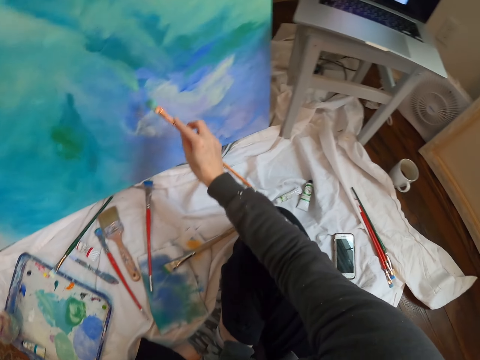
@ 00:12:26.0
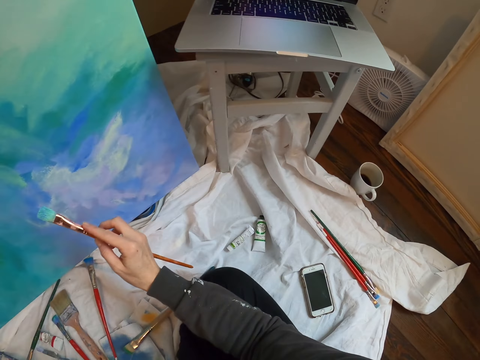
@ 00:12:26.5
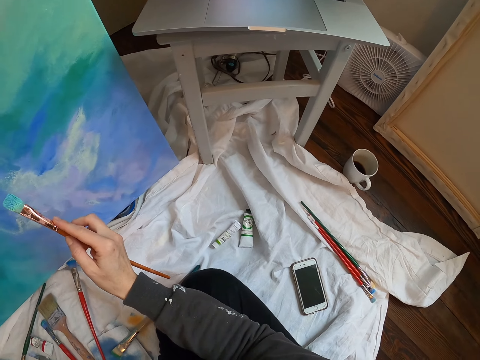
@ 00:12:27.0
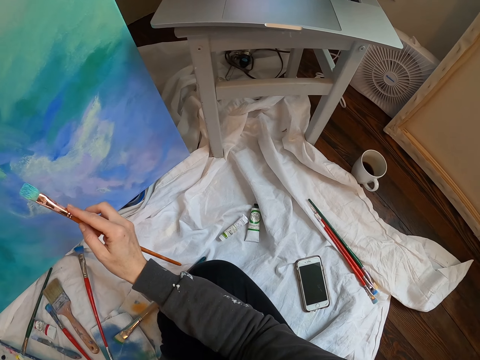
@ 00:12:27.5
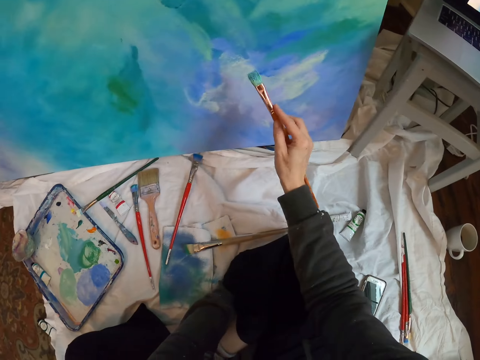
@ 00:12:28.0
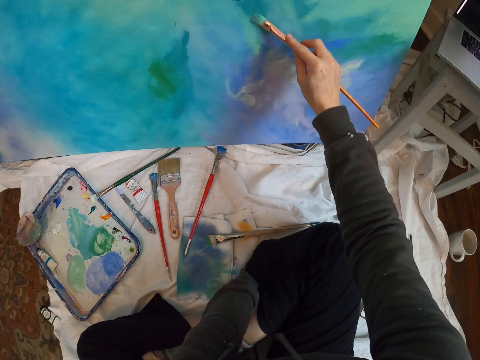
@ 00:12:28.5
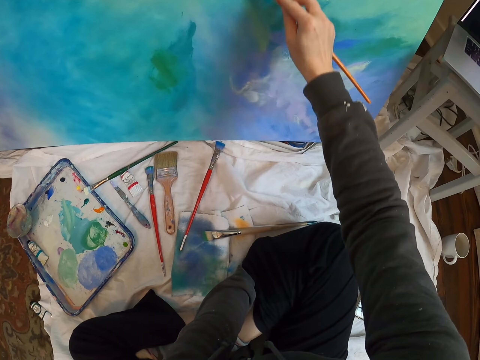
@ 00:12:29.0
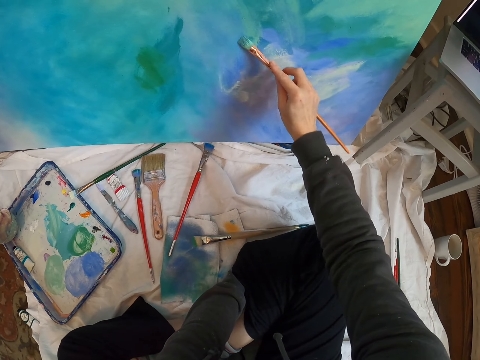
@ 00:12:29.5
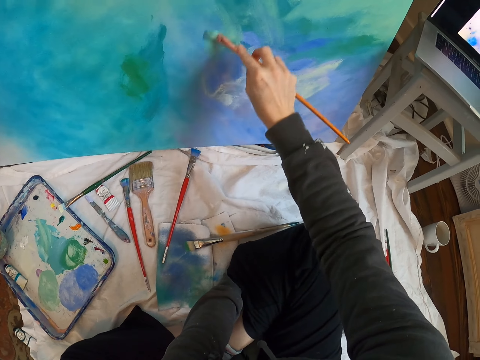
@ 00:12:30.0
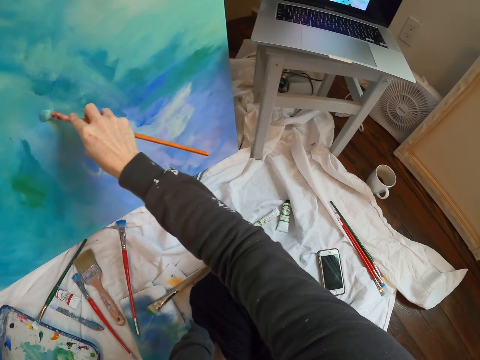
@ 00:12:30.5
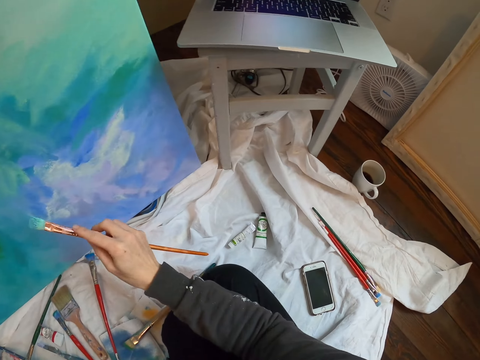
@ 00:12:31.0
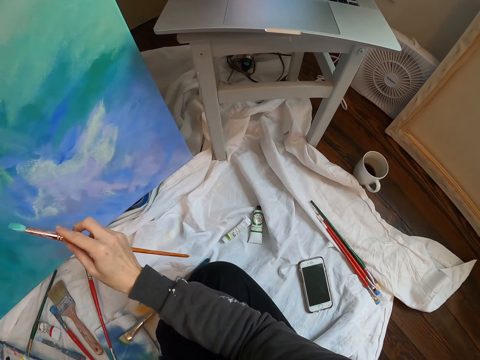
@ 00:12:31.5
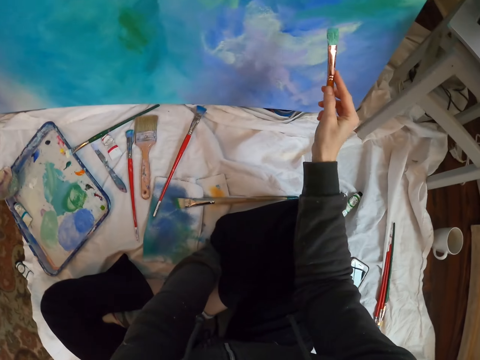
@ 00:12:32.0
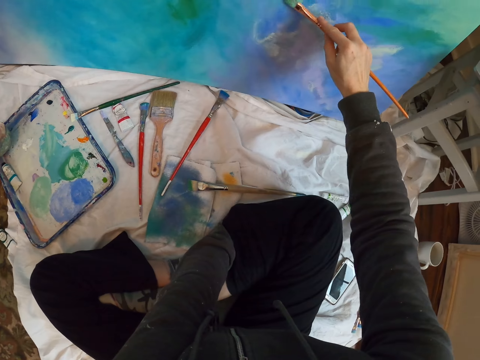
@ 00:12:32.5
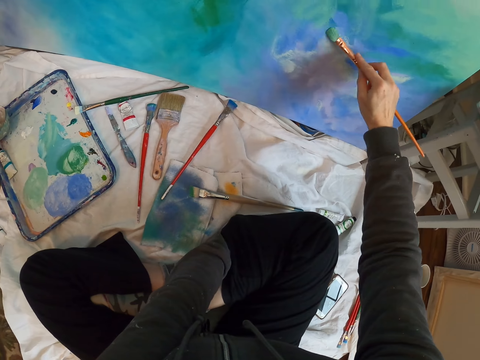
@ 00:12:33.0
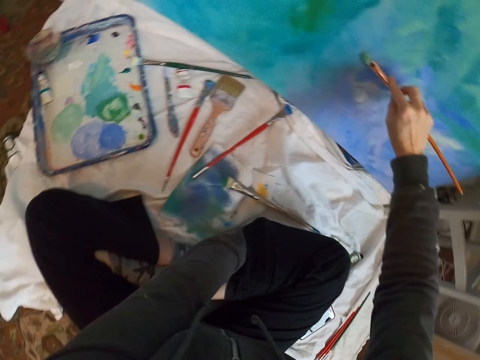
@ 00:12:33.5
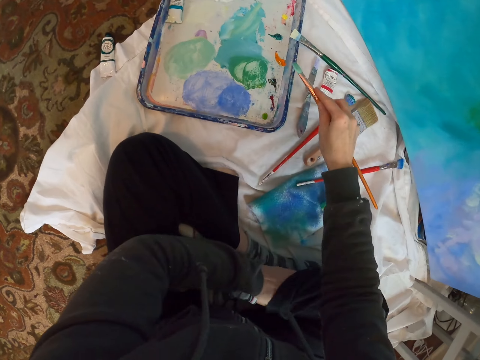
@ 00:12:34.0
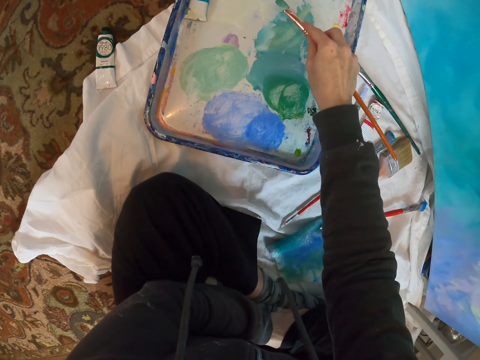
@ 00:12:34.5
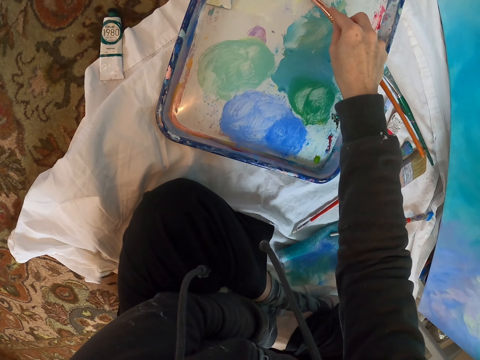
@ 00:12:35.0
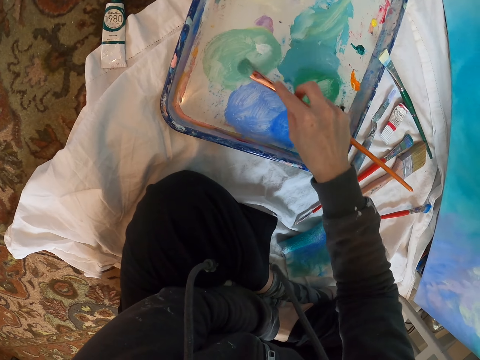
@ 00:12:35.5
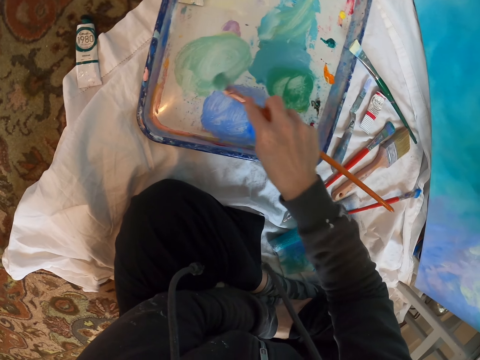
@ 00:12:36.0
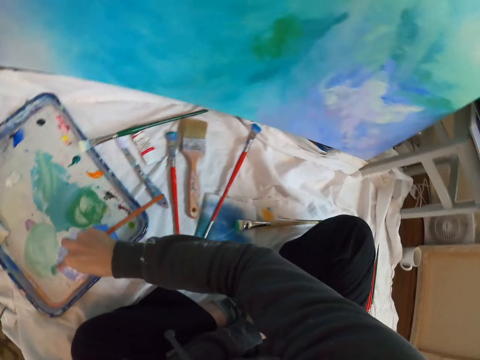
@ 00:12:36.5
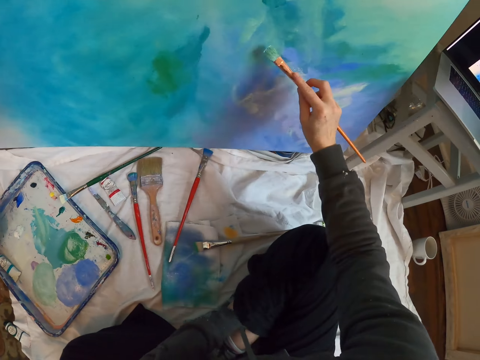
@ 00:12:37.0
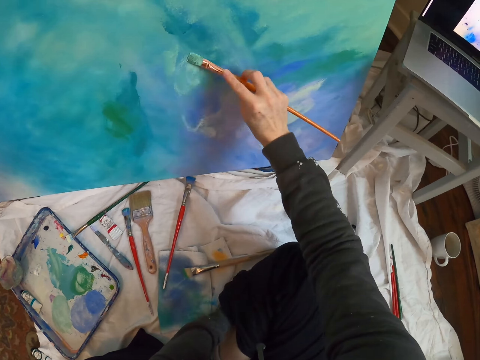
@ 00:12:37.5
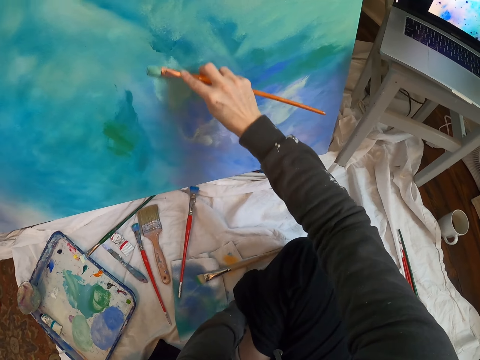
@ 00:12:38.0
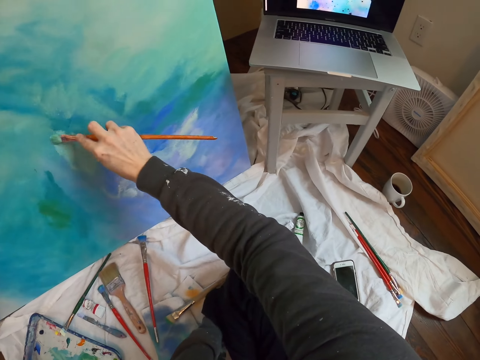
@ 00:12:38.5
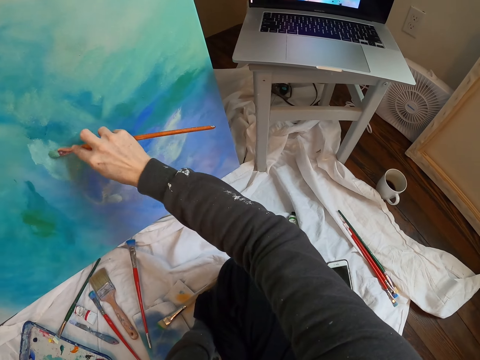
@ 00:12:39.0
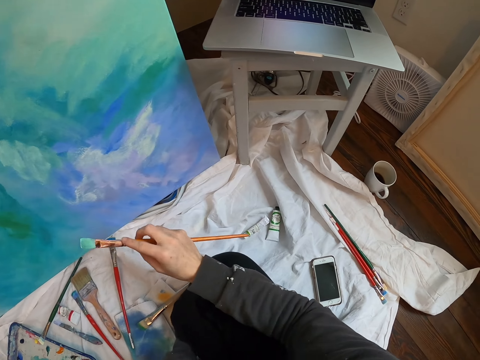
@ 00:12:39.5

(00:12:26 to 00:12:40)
The camera wearer paints wall art with a paint brush on a paint board. They look at the laptop. They paint wall art with the paint brush. They look at the laptop. They paint wall art with the paint brush on the paint board. They dip the paint brush into the paint. They mix paint on a paint palette. They paint wall art with the paint brush on the paint board.

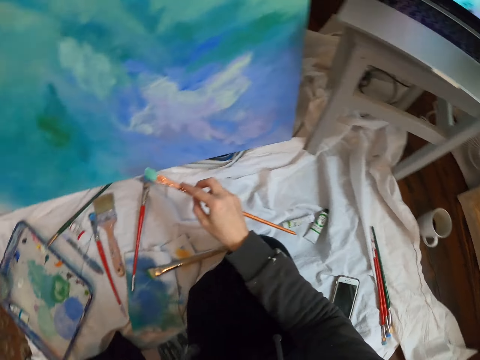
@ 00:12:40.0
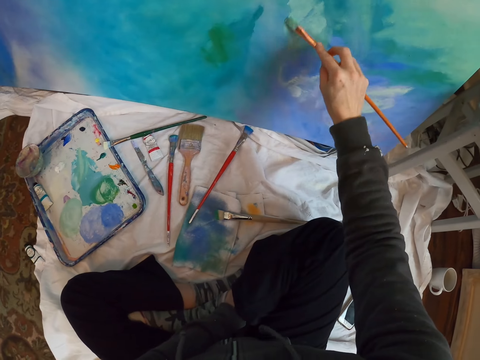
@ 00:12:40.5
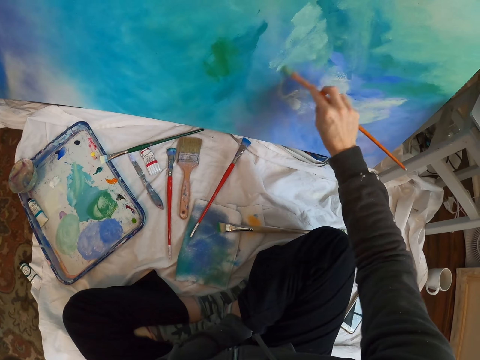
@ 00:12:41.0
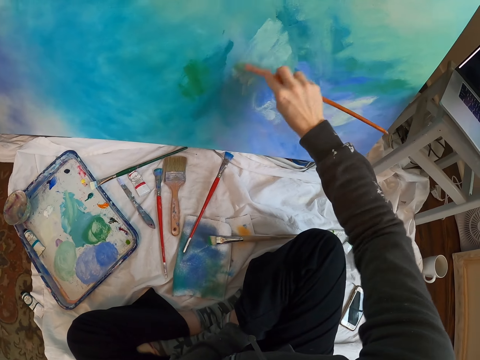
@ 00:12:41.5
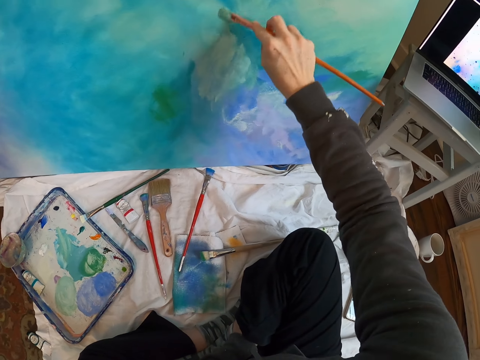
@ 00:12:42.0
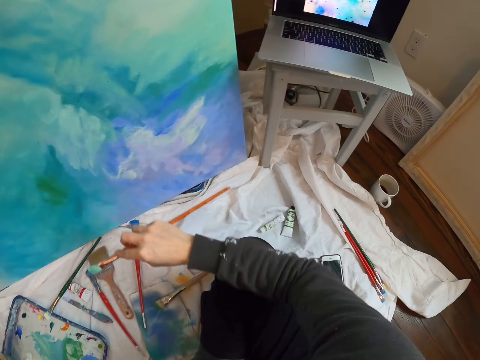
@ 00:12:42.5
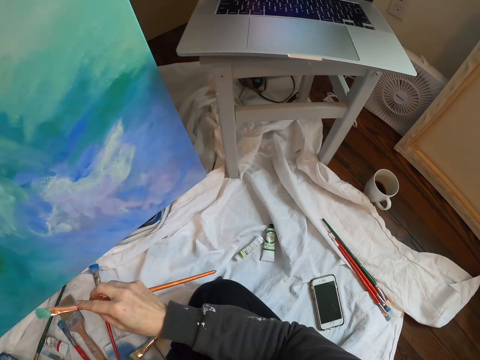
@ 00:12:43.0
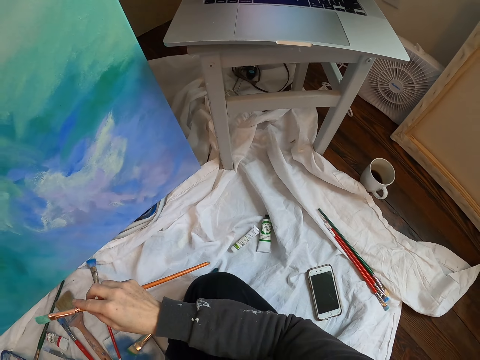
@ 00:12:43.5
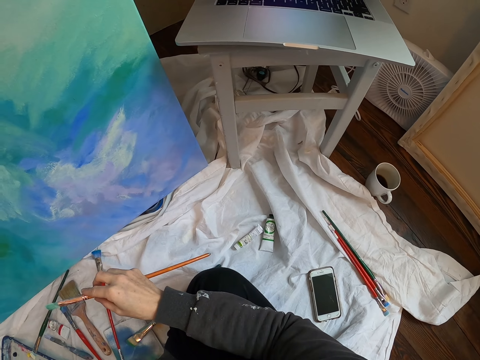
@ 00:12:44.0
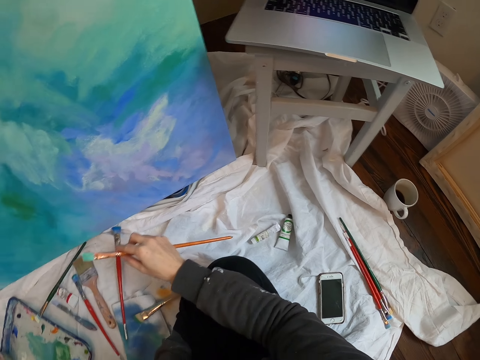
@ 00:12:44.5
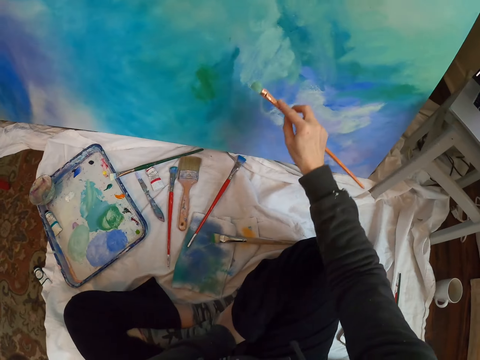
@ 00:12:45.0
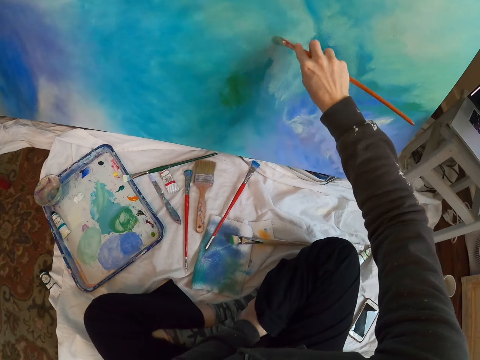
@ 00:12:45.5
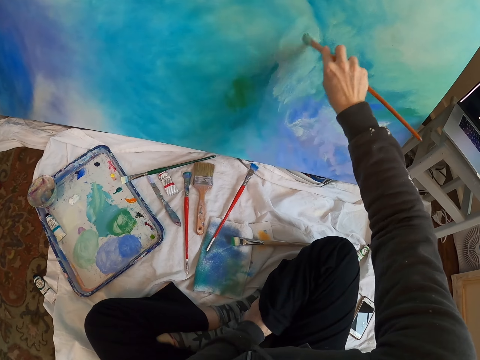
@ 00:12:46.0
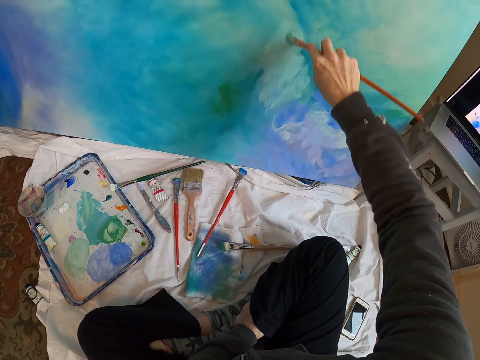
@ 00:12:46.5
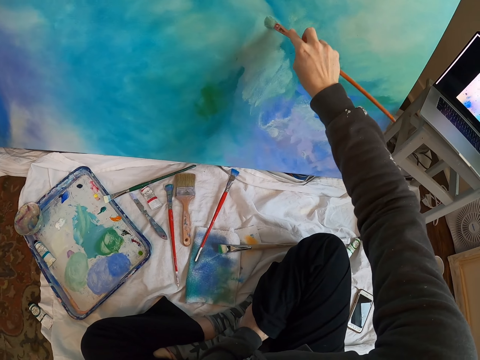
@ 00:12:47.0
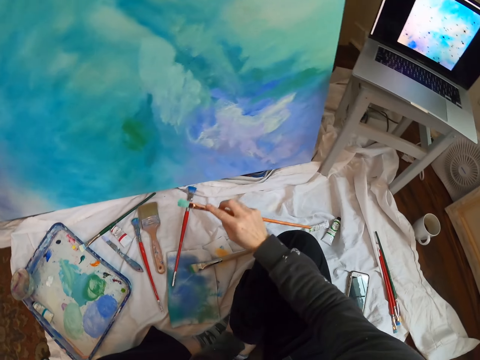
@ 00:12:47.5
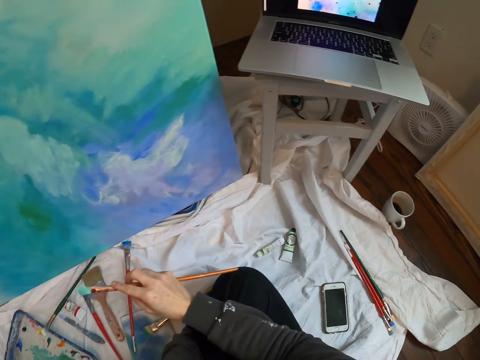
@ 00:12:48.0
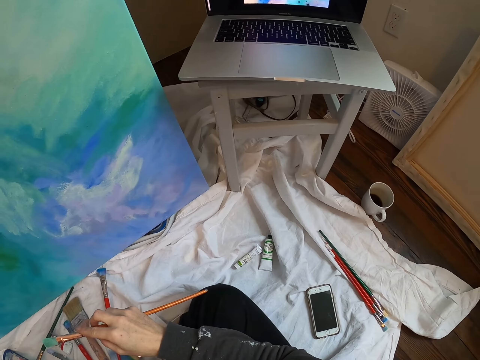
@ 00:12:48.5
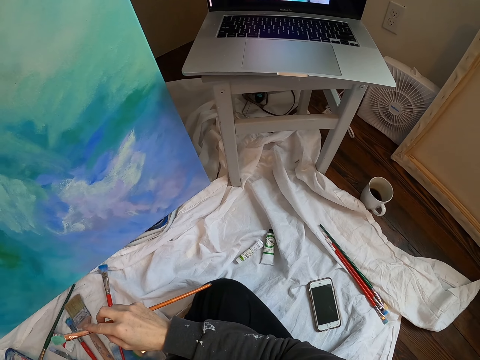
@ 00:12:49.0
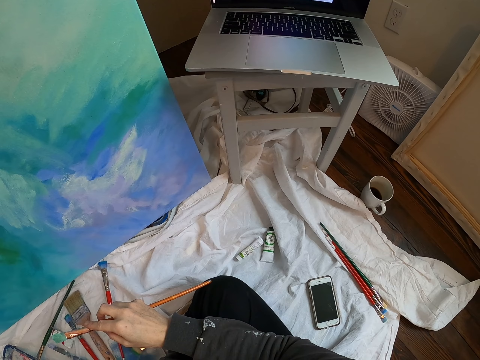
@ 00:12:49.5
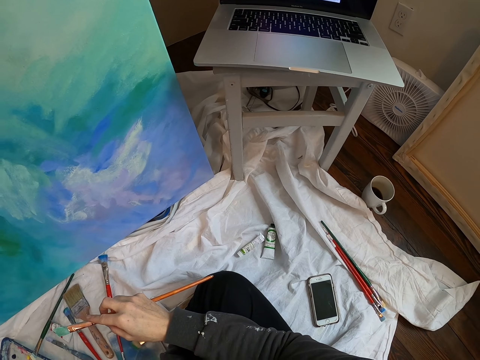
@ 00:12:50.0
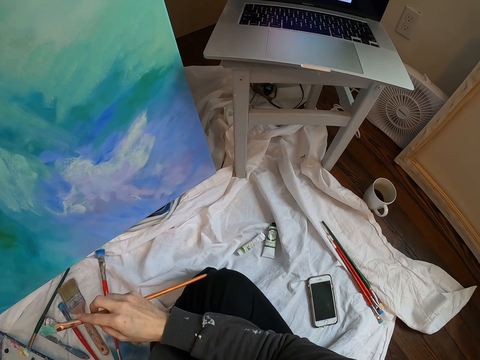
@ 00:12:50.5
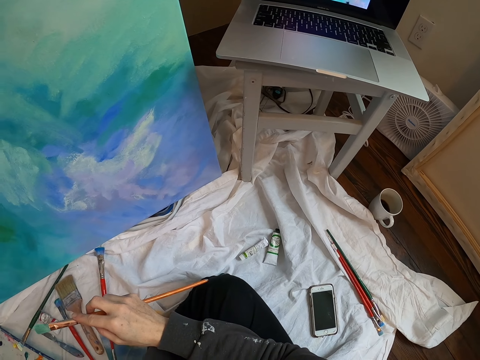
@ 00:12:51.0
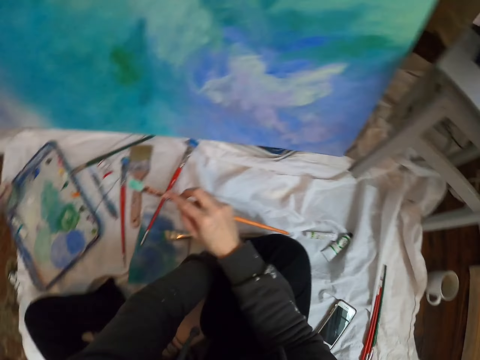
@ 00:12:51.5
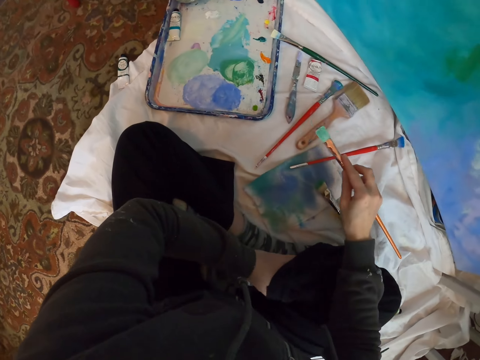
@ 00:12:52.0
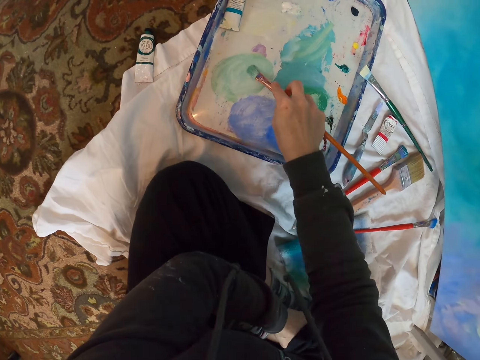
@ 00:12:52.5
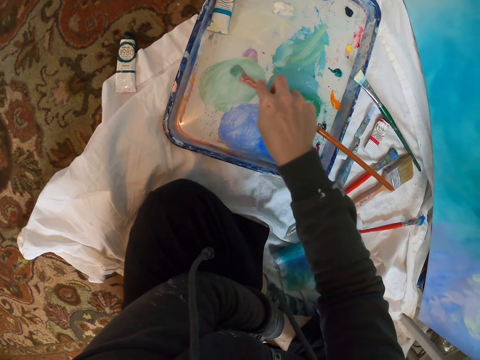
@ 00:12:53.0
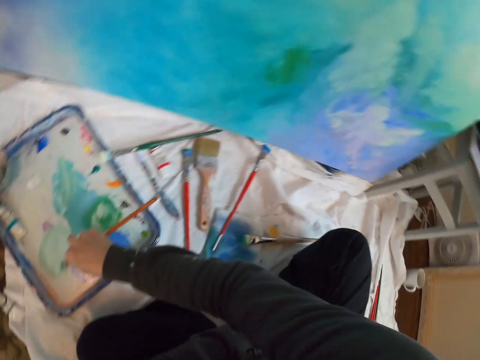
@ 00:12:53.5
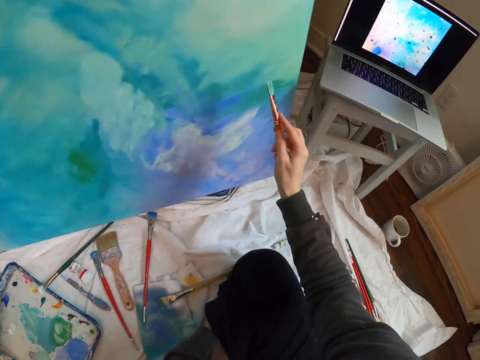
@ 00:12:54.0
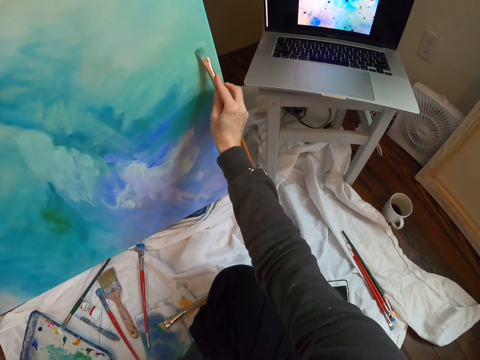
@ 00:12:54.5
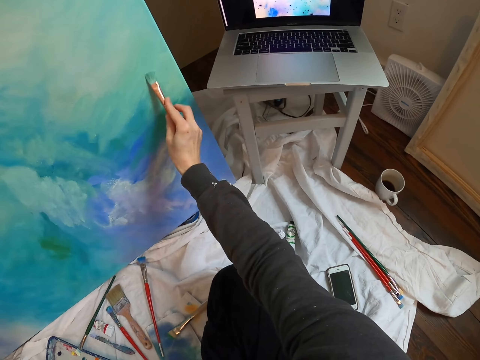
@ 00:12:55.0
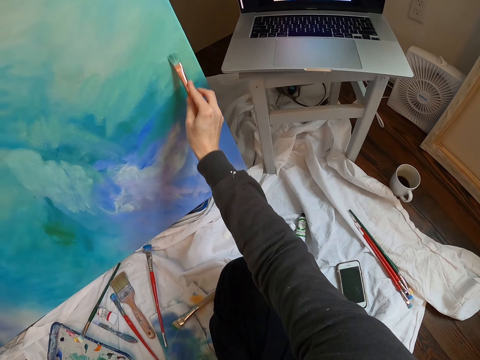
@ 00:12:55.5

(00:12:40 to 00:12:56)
The camera wearer looks at the laptop. They paint wall art with a paint brush. They look at the laptop. They paint the wall art with the paint brush on a paint board. They look at the laptop. They dip the paint brush into the paint. They mix paint on a paint palette. They paint the wall art with the paint brush on the paint board.
